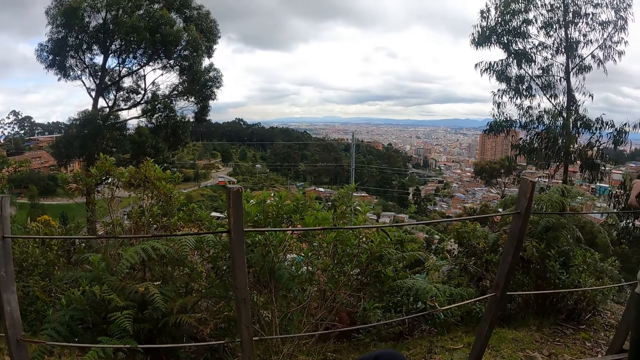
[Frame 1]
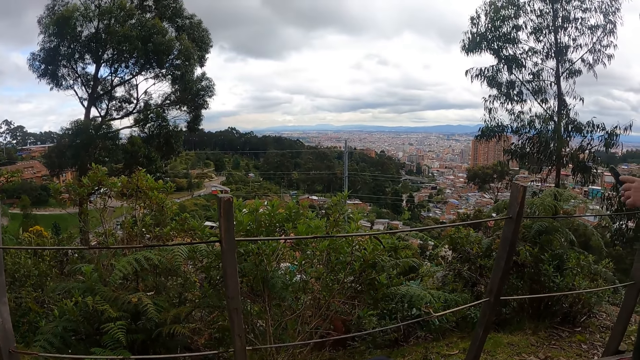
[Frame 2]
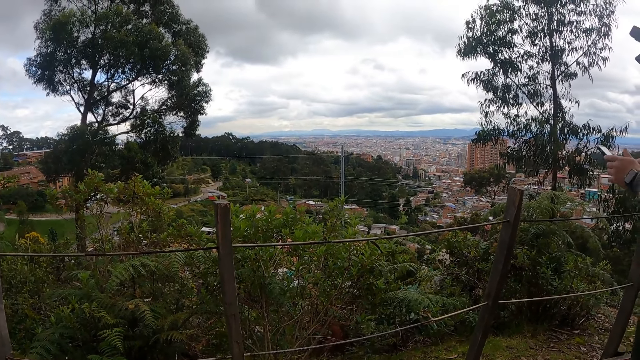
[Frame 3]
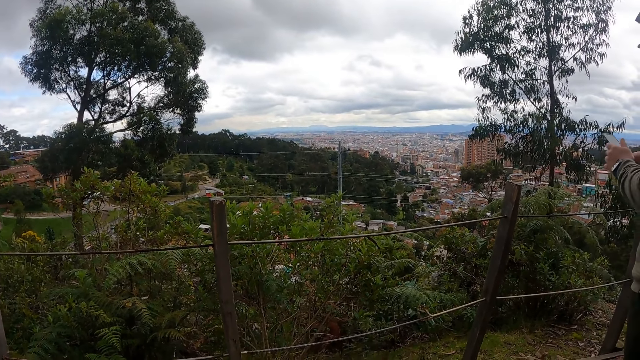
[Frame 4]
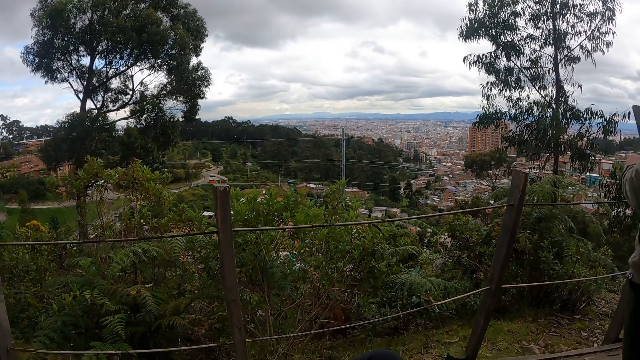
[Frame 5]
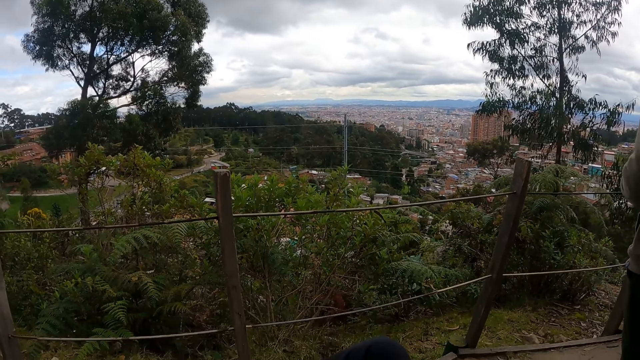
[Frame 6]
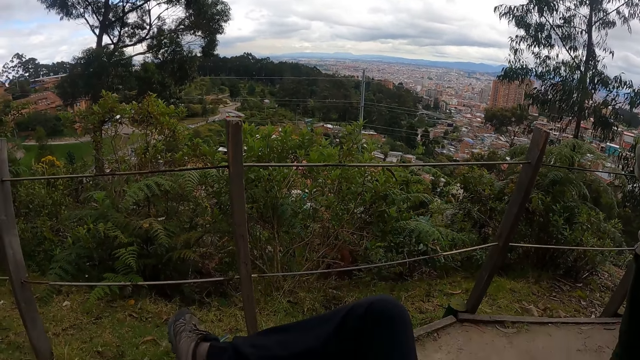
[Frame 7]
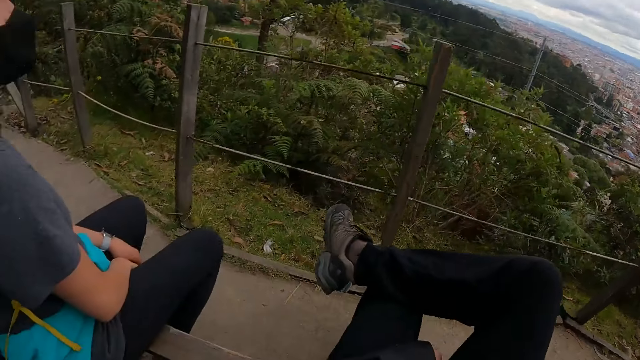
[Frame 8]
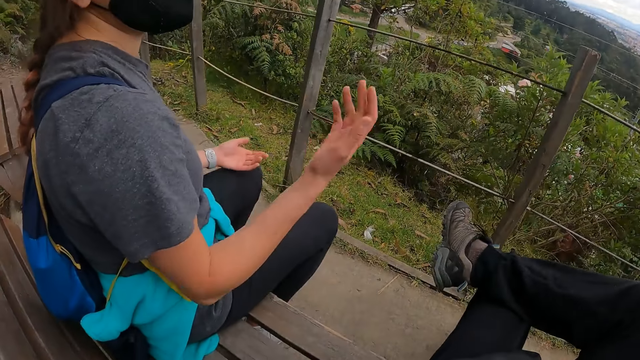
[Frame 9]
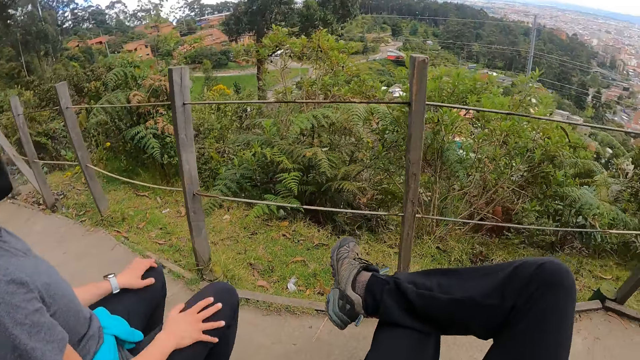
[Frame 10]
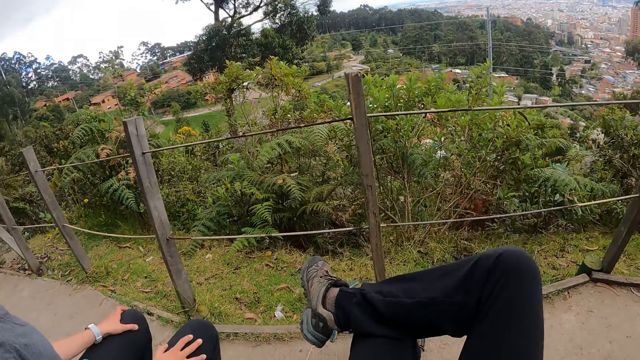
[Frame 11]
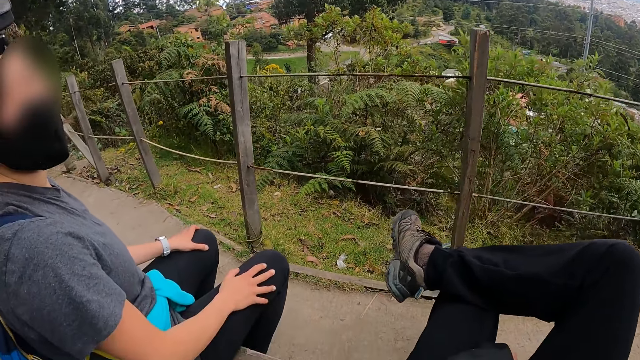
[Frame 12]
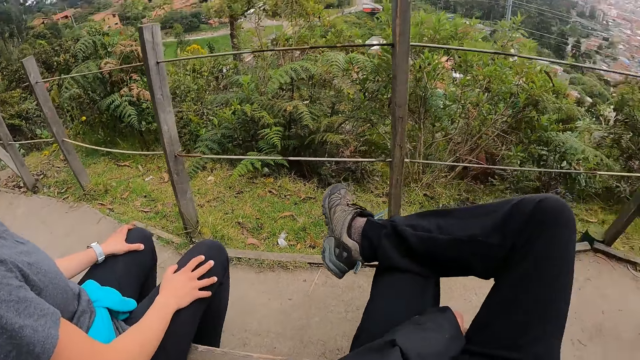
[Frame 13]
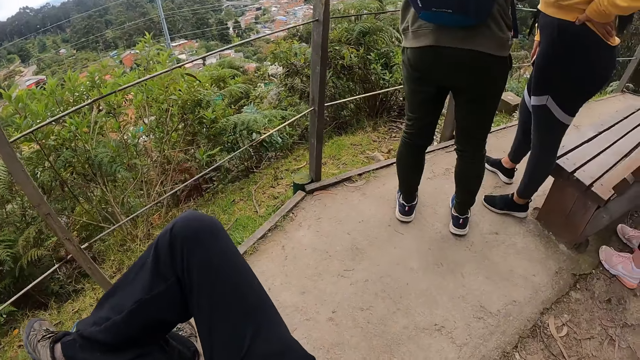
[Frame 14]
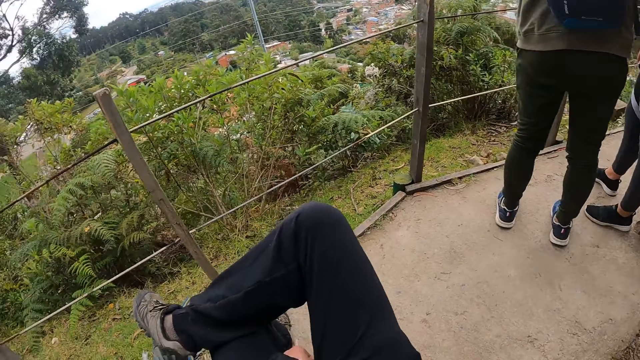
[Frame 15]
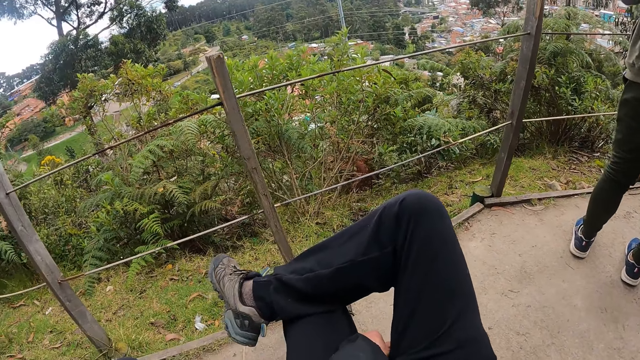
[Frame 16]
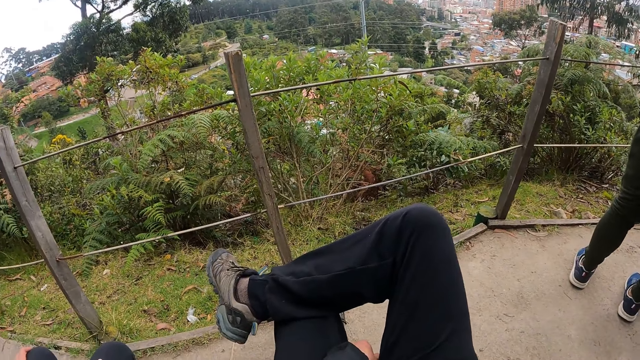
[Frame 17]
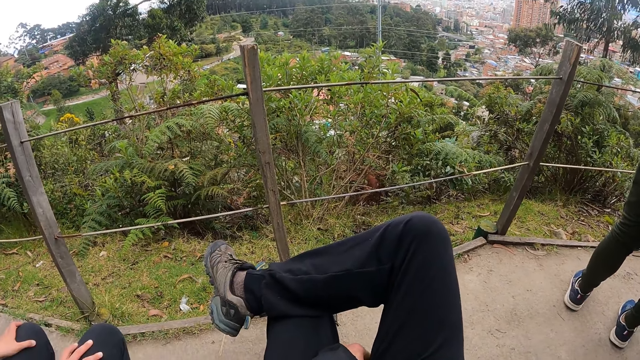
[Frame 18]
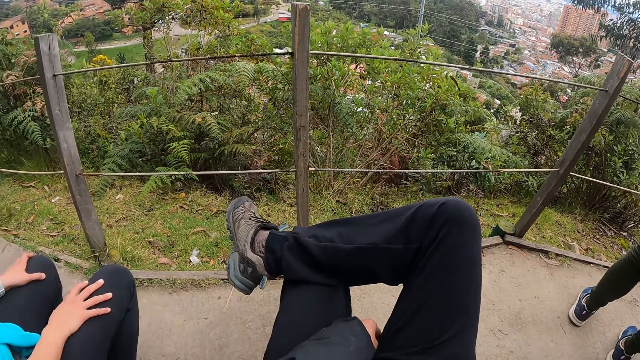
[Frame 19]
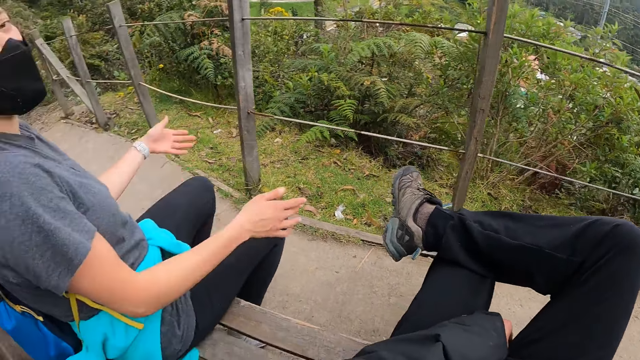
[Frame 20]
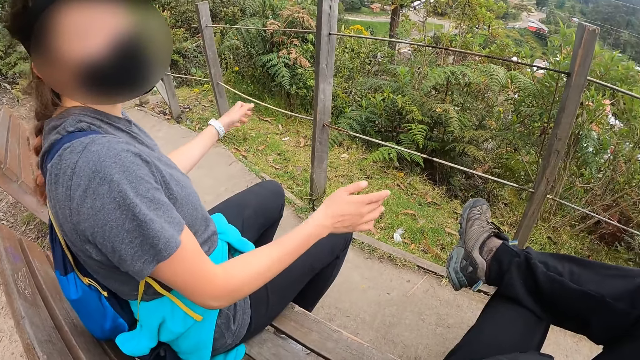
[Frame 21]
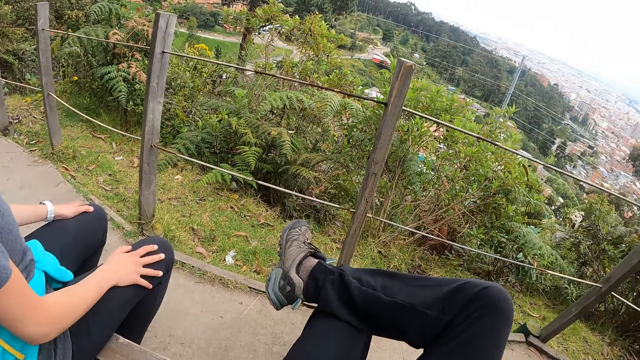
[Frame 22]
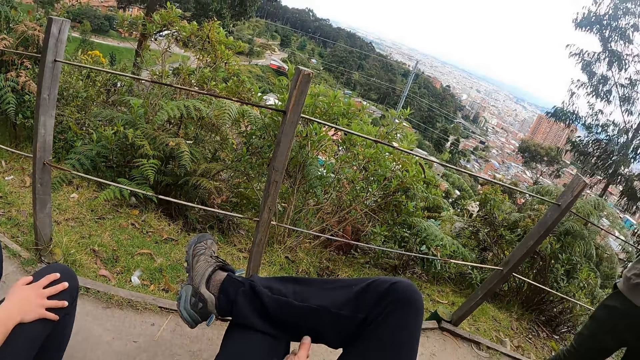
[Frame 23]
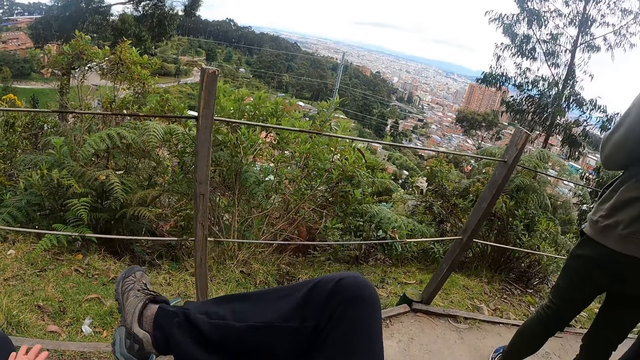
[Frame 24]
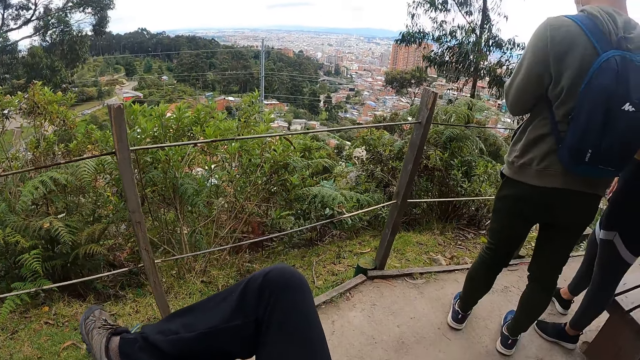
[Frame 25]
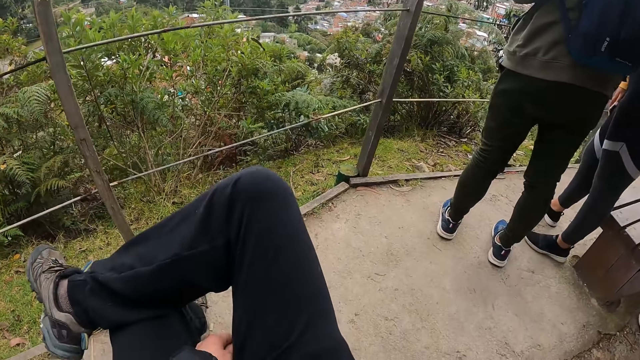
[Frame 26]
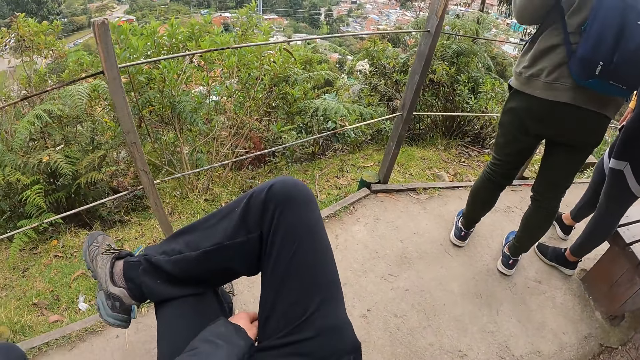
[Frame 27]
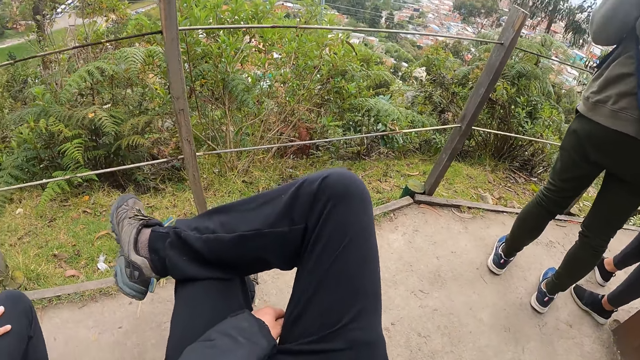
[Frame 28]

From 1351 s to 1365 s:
The camera wearer interacts with a lady. They look around. They interact with the lady.

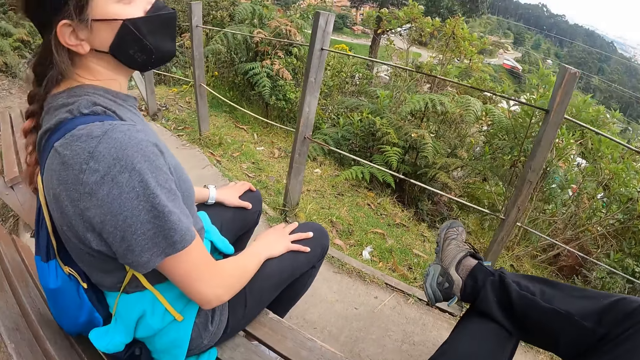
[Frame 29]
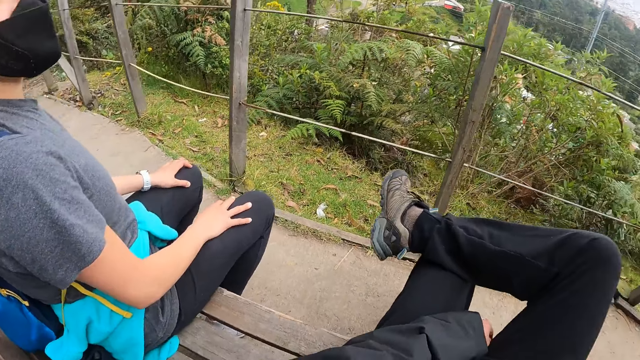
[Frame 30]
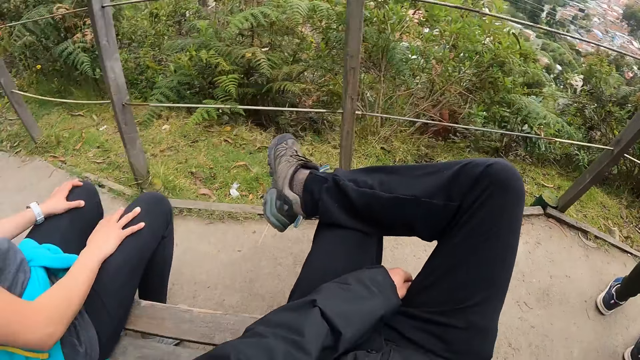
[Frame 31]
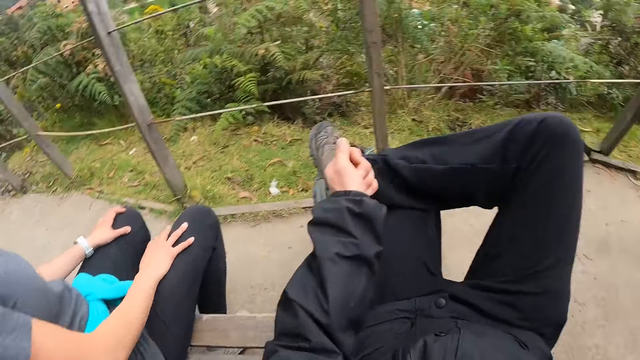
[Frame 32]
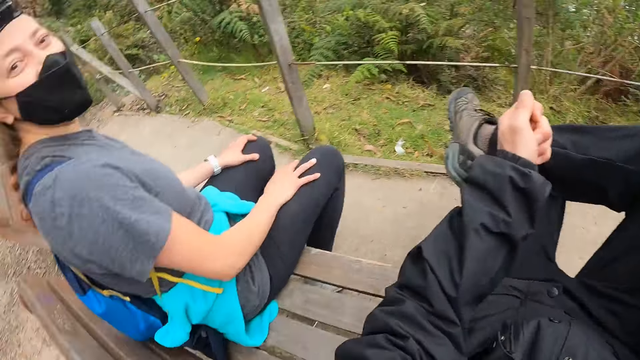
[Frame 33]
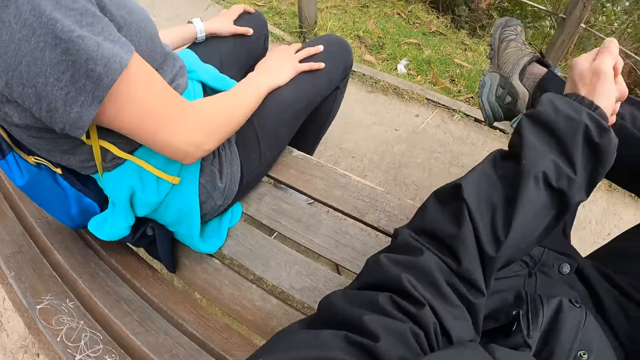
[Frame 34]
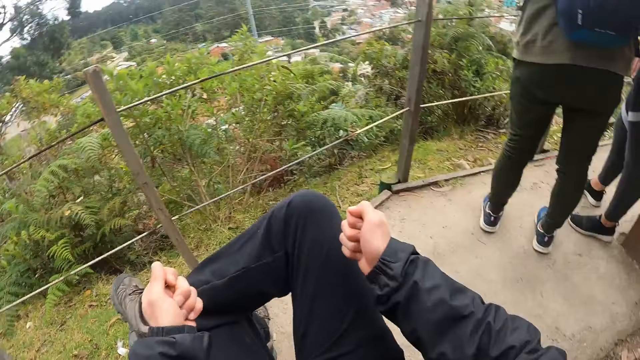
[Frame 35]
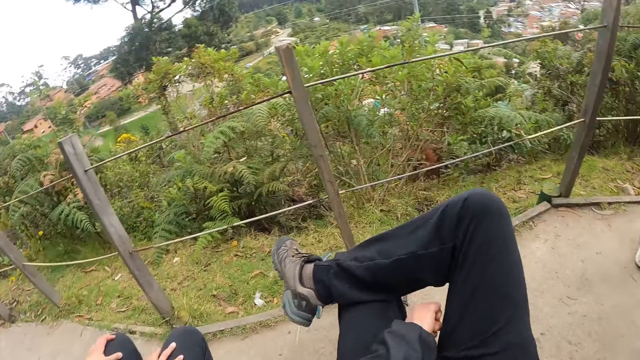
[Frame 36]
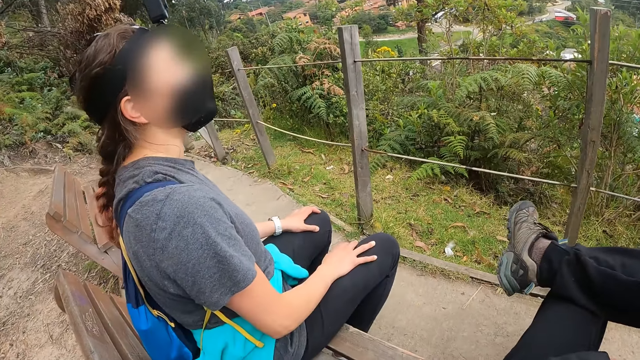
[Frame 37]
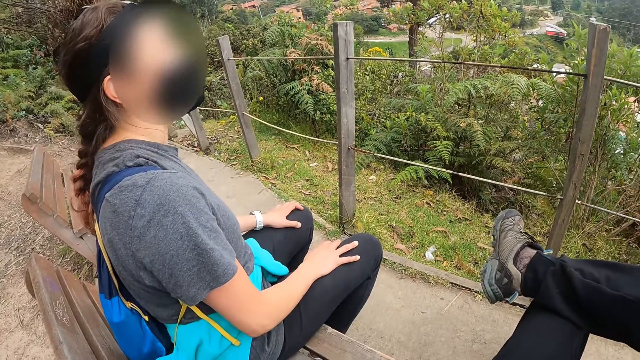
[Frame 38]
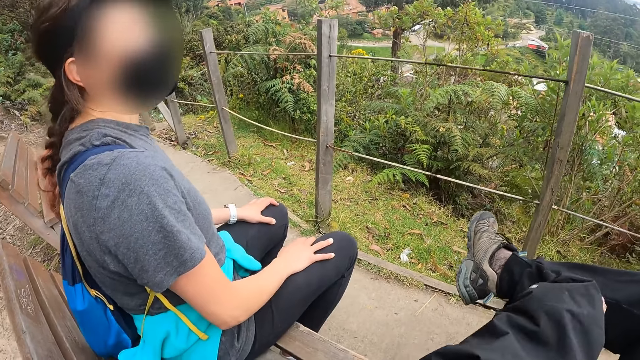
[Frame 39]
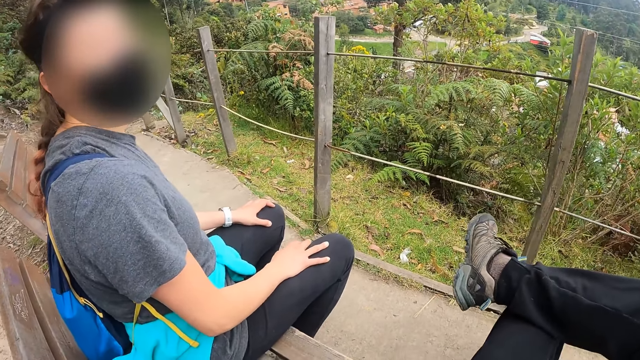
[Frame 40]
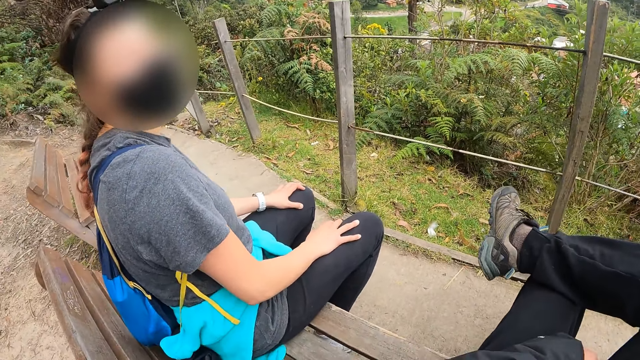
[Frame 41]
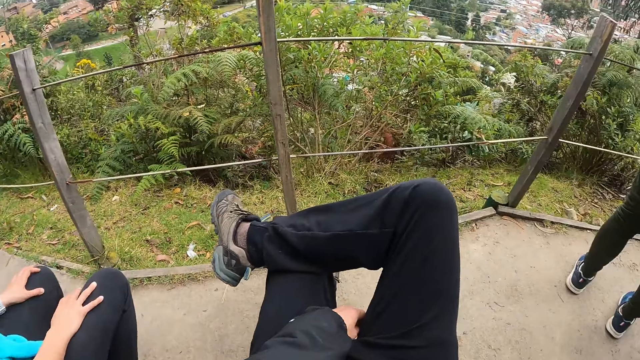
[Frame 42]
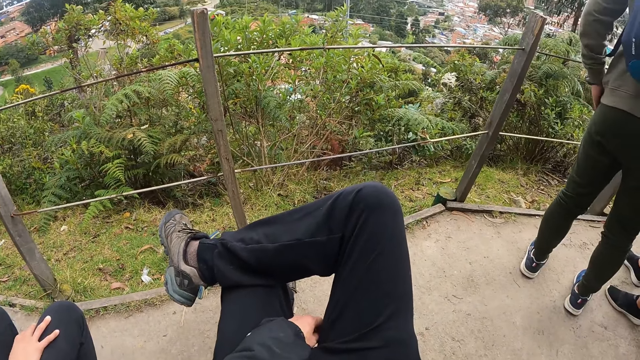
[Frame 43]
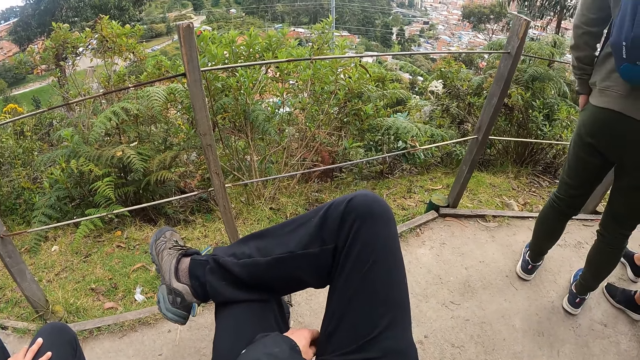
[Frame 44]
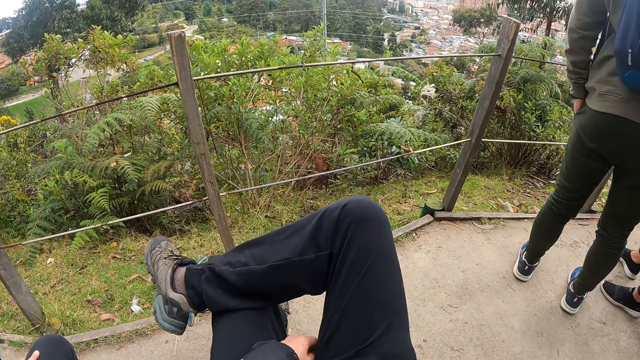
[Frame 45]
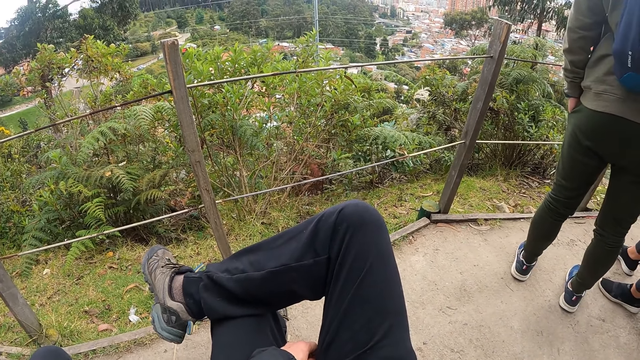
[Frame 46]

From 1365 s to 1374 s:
The camera wearer moves hands. They look around a fence. They move a hand. A man puts a hand in a pocket.
